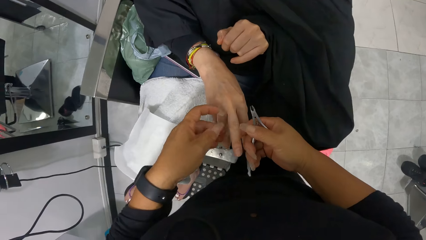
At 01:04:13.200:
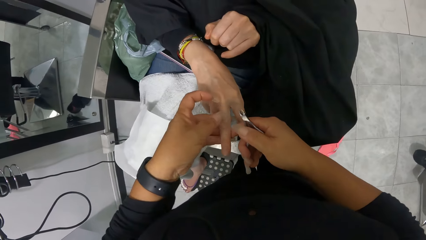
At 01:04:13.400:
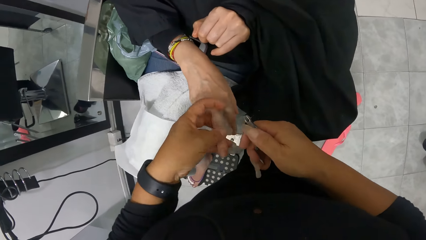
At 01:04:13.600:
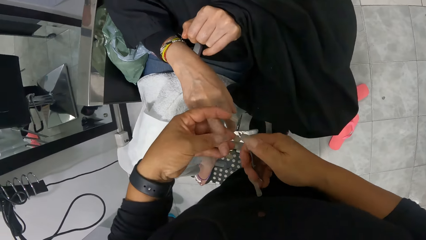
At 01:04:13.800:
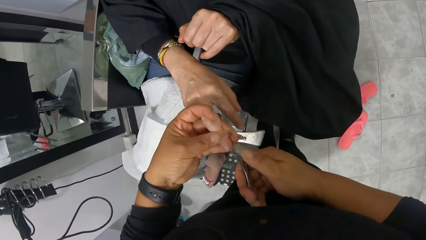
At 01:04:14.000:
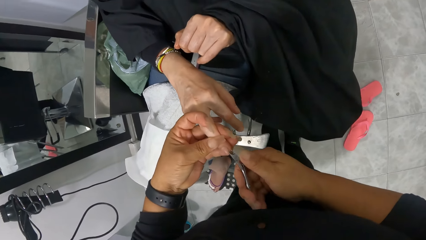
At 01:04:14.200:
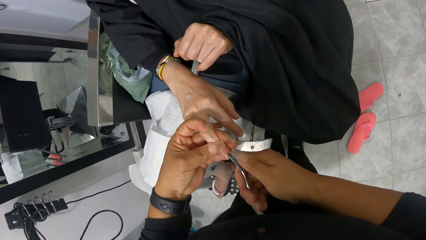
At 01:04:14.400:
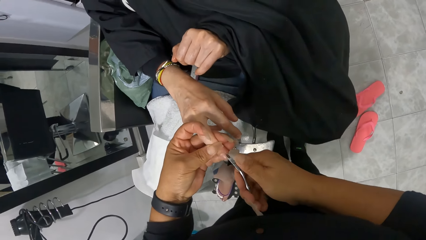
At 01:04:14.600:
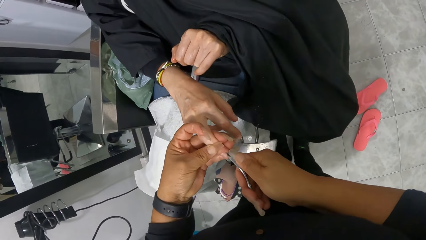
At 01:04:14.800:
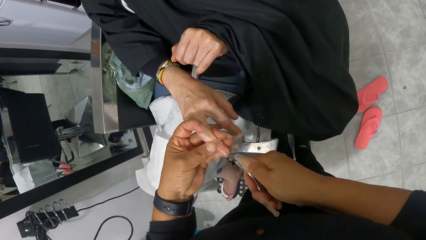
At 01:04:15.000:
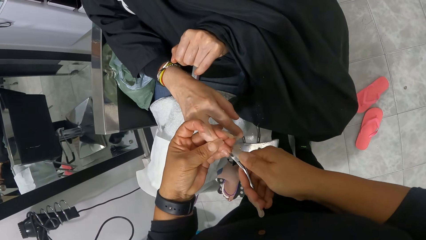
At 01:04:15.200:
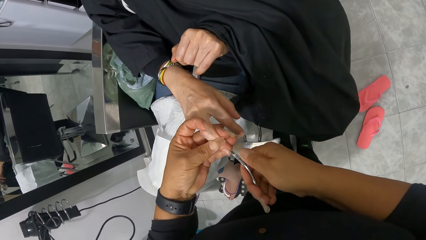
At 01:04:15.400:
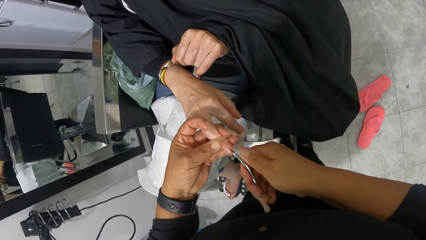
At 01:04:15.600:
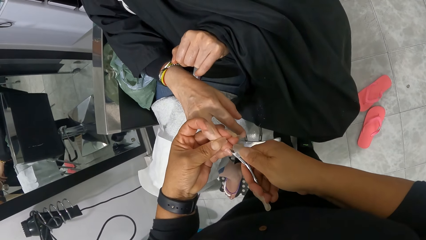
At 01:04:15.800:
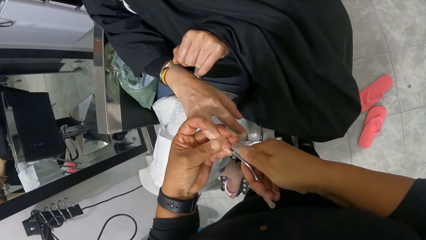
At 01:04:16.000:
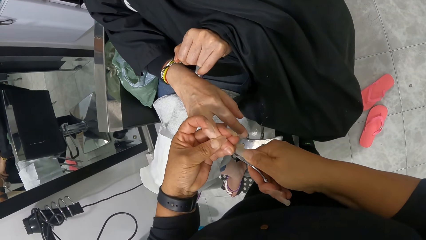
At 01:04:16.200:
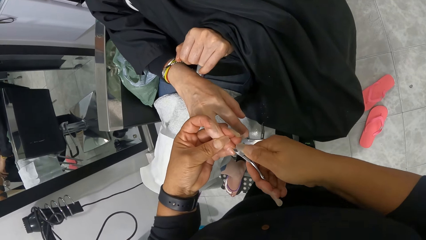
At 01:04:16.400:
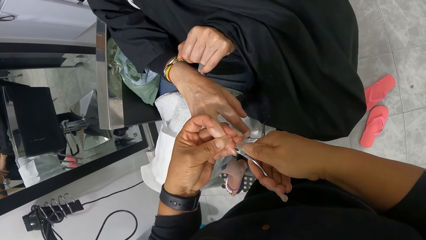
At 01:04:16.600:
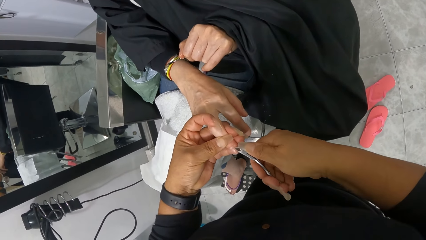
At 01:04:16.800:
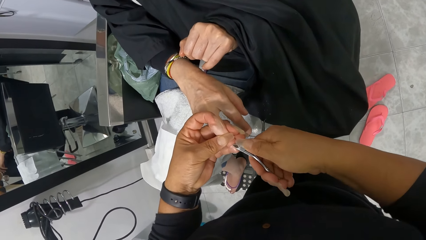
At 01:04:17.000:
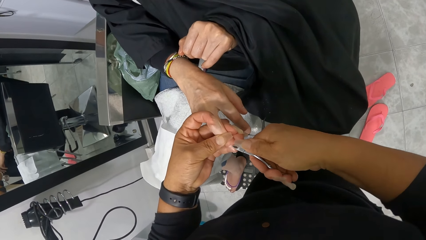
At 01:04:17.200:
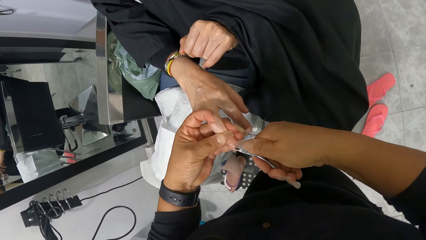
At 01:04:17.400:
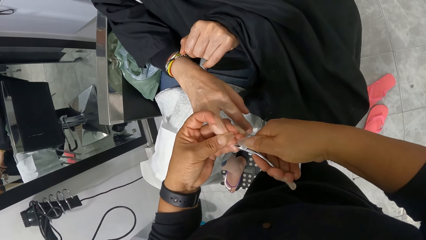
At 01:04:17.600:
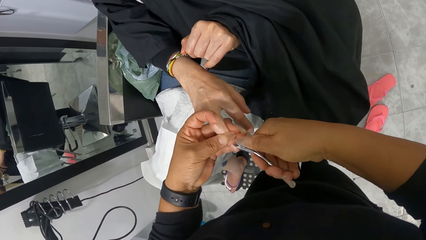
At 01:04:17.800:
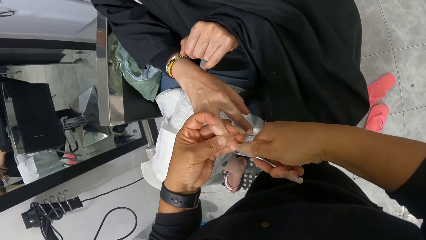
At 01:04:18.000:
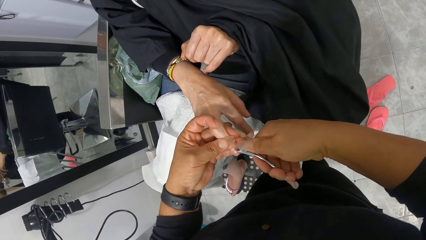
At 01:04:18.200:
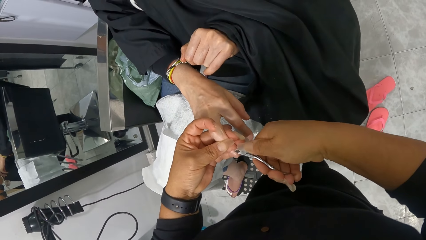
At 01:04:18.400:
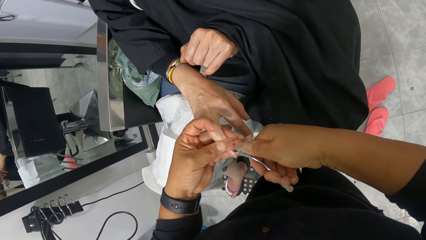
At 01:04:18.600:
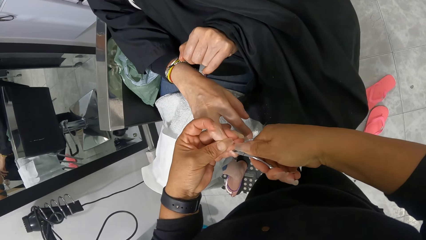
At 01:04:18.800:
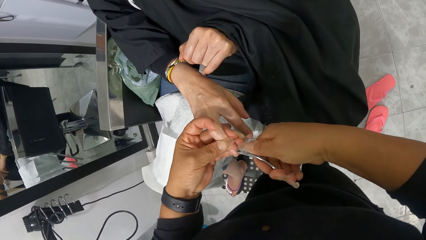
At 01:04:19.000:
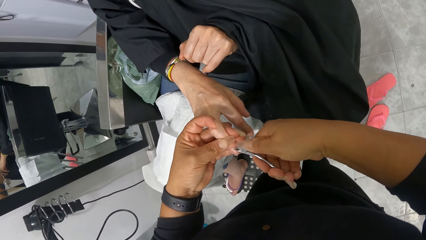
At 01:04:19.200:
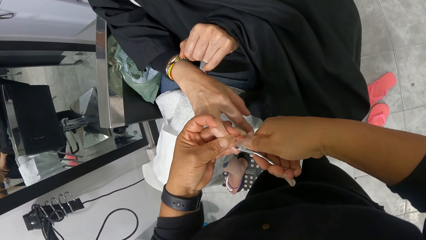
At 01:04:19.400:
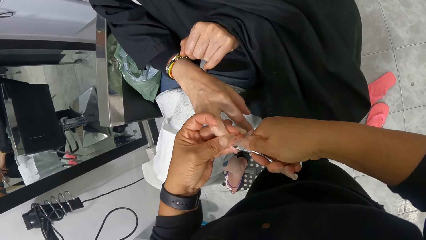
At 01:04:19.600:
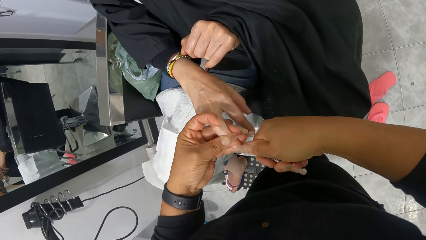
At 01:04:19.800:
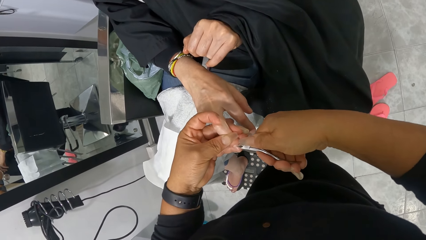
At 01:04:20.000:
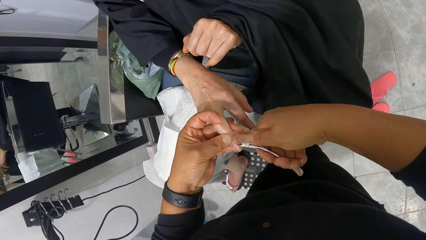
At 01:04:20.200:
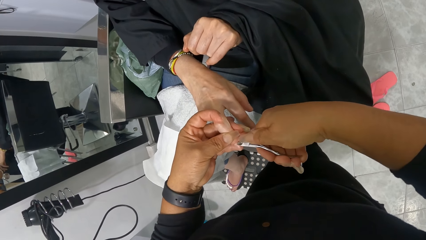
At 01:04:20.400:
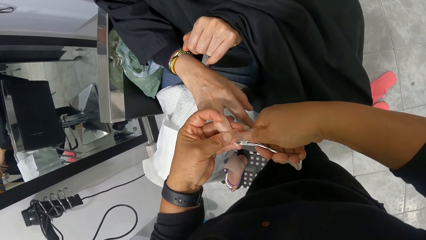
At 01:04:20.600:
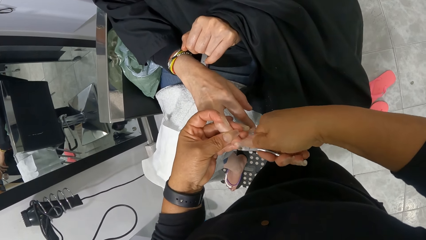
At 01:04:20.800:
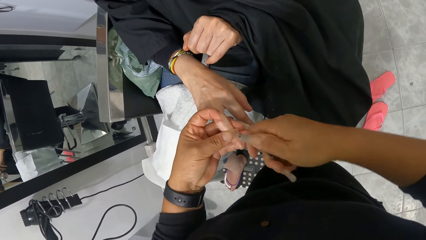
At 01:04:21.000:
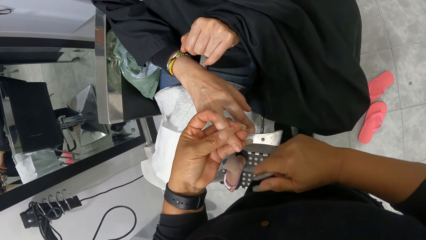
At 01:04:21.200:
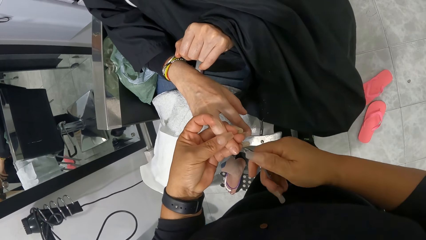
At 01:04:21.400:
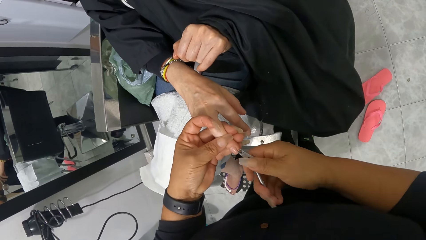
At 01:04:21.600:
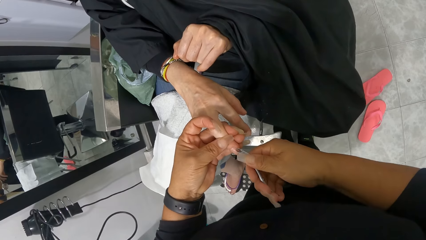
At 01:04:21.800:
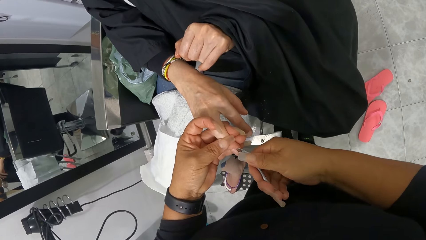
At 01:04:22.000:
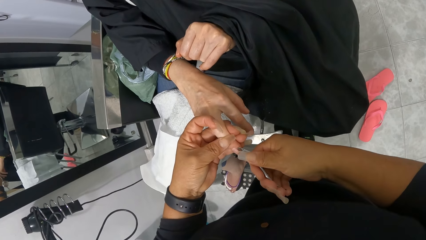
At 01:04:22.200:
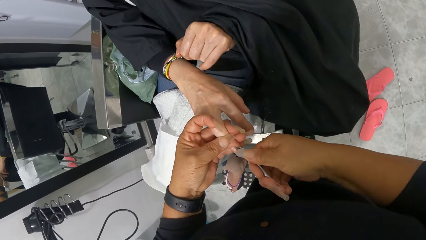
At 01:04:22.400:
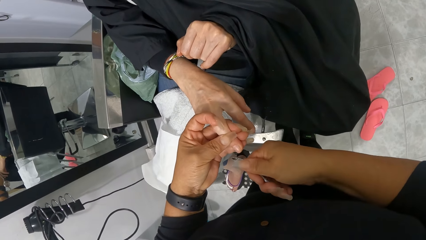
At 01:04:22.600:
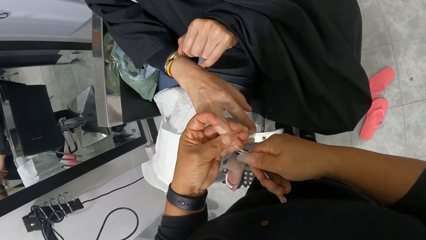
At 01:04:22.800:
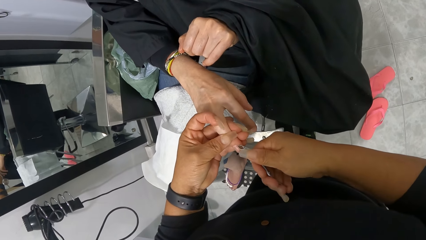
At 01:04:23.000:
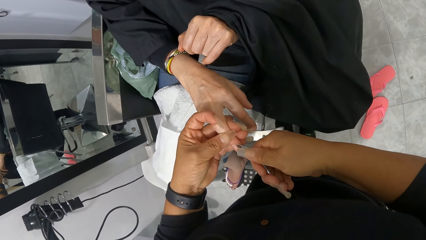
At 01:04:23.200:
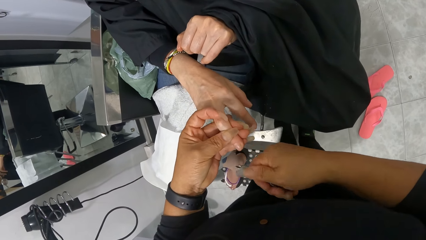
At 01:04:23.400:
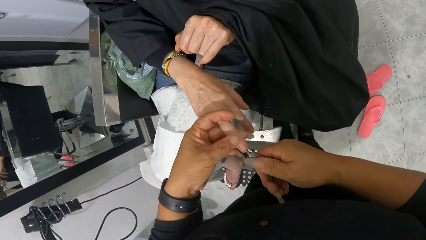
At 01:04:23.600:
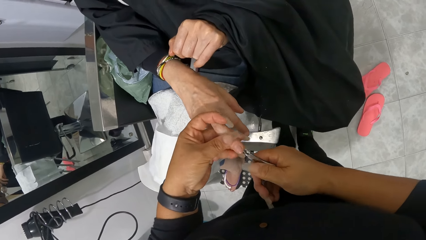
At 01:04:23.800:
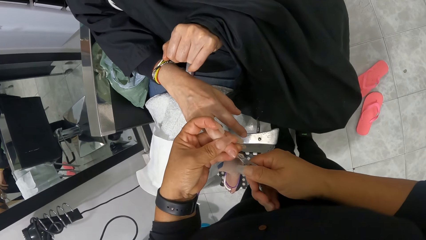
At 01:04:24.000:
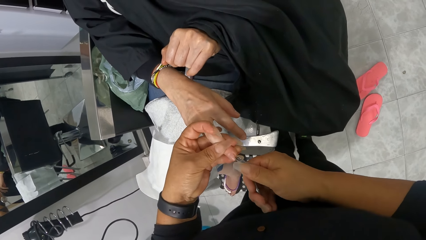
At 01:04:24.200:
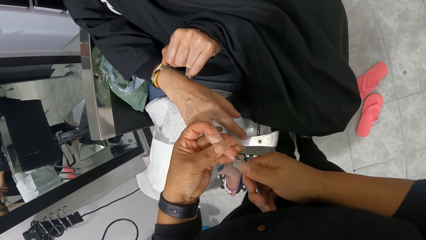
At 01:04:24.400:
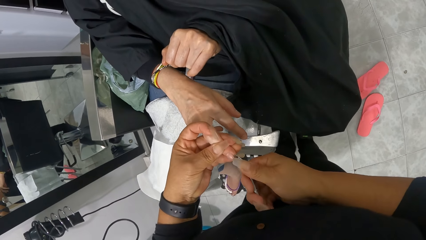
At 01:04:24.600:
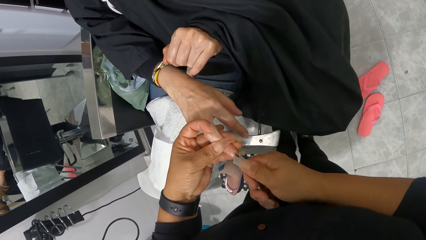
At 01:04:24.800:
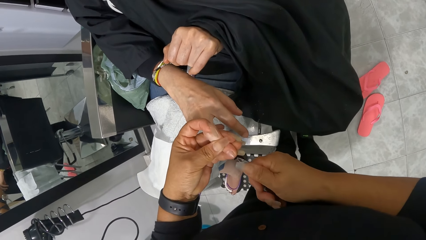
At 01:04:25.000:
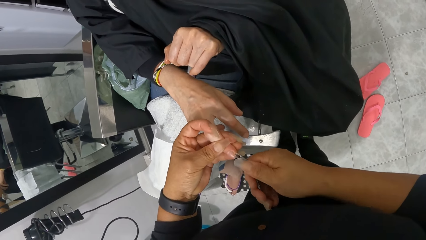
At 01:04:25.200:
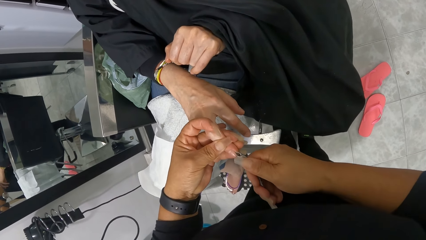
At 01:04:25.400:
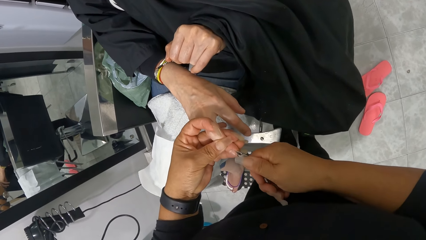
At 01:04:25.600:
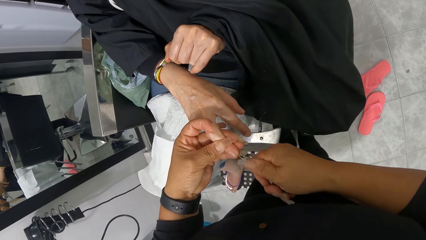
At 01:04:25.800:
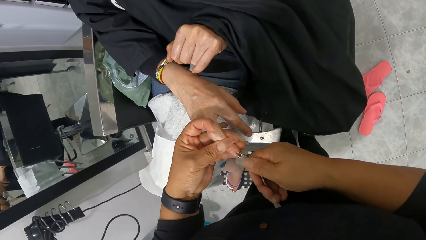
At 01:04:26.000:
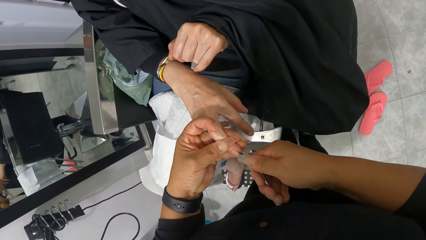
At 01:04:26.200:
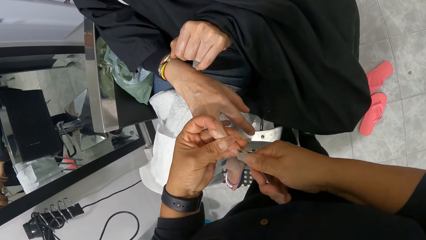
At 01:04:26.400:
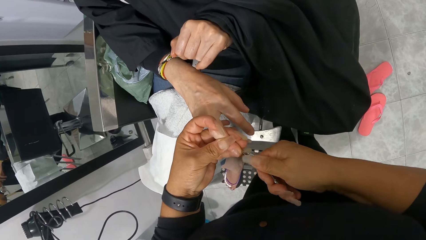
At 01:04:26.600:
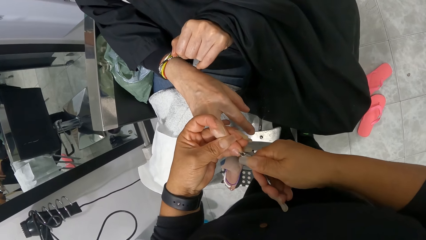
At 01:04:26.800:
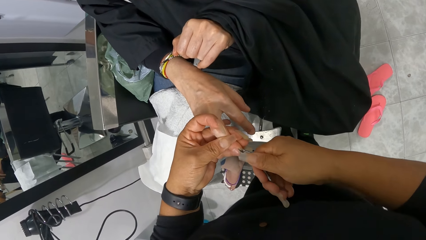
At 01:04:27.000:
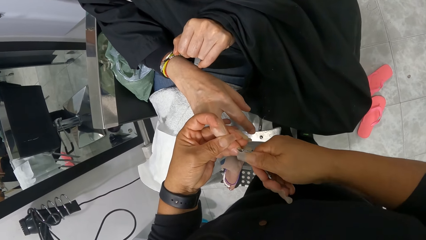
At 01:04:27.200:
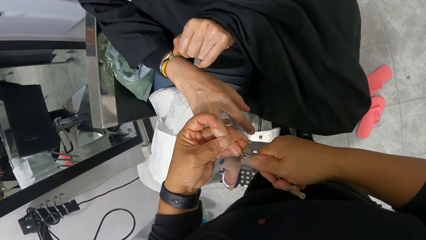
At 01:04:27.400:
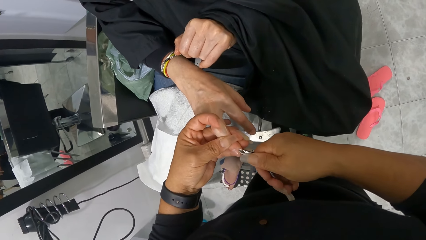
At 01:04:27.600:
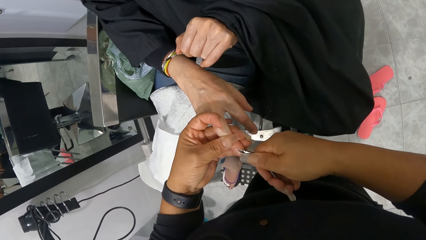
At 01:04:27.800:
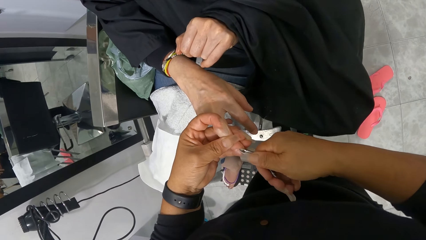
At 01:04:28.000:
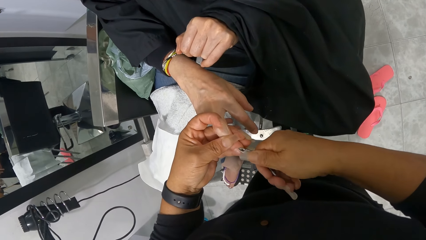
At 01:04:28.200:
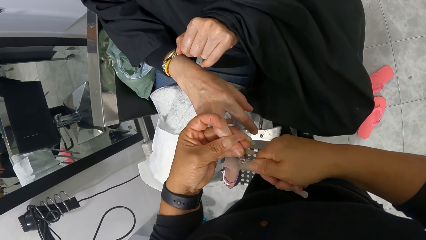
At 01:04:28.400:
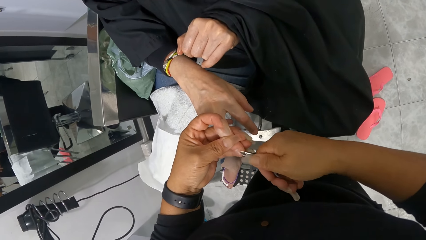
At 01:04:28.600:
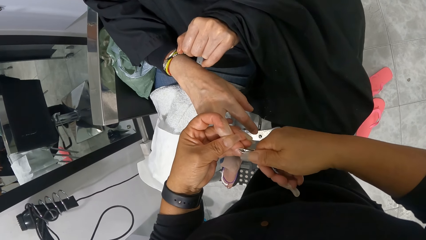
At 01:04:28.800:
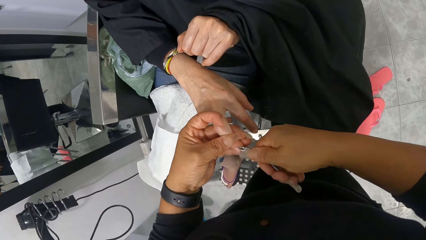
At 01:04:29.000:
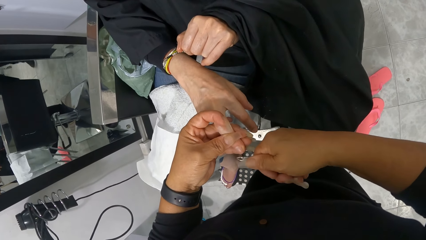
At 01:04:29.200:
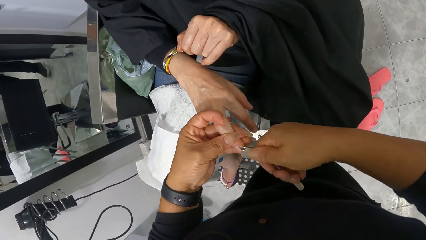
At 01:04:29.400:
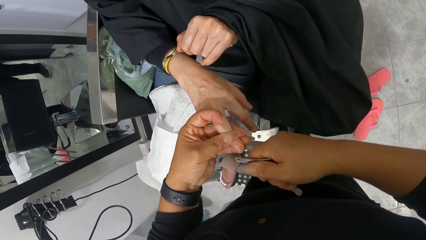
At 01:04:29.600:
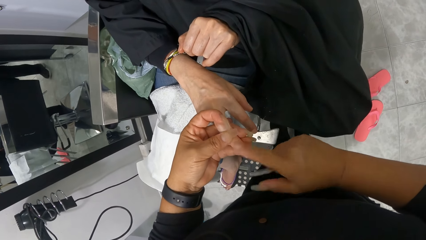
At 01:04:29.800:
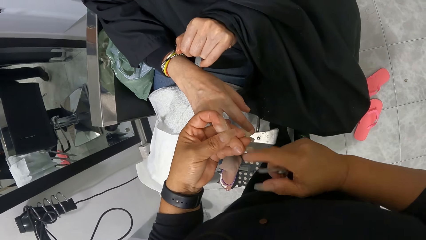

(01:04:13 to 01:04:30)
The camera wearer holds the right middle finger of the woman with her right hand. She passes the right middle finger of the woman in her right hand to her left hand. She cuts the right middle finger nail of the woman in her left hand with the nail cutter in her right hand. She wipes the right middle finger nail of the woman in her left hand with her right hand. She cuts the right middle finger nail of the woman in her left hand with the nail cutter in her right hand.
